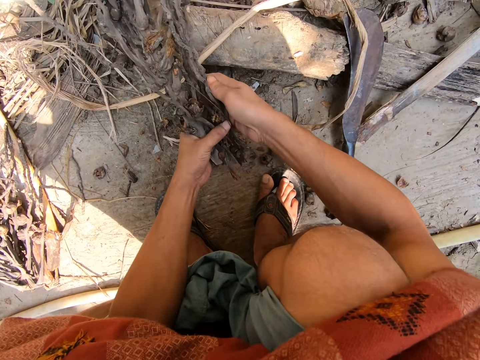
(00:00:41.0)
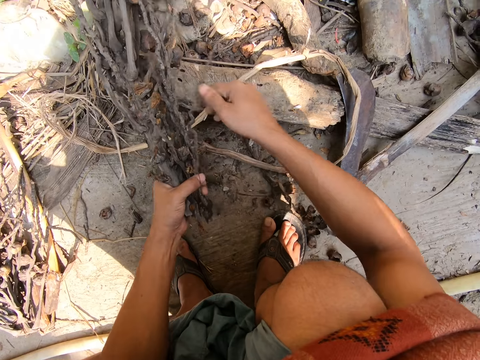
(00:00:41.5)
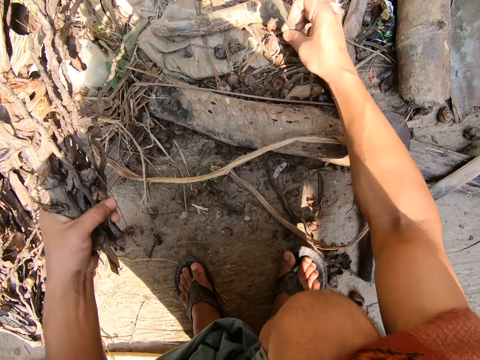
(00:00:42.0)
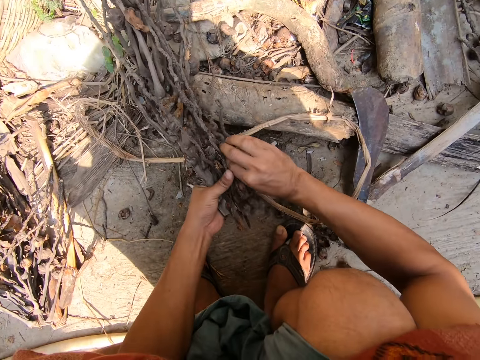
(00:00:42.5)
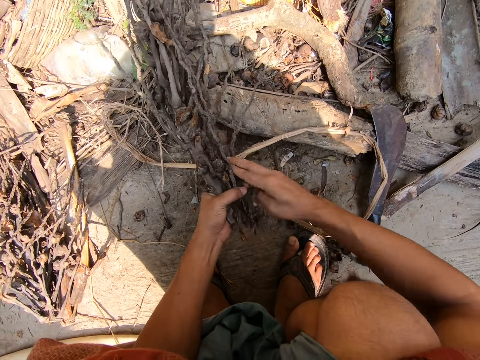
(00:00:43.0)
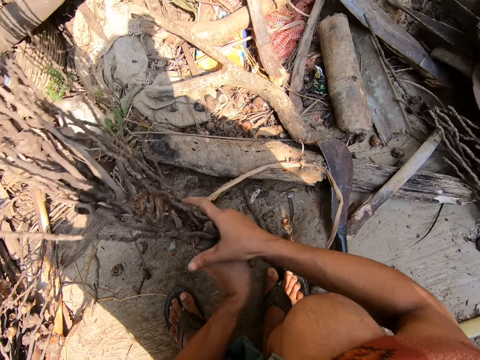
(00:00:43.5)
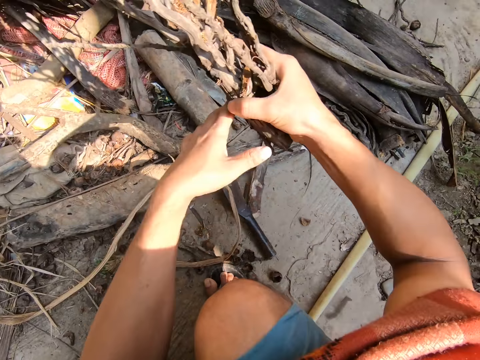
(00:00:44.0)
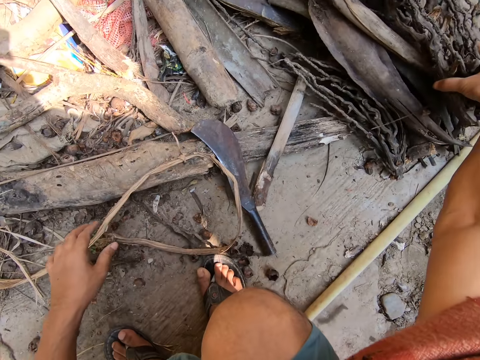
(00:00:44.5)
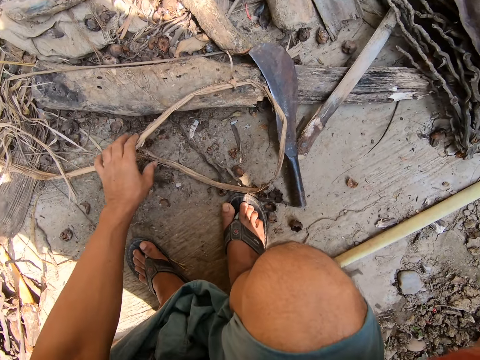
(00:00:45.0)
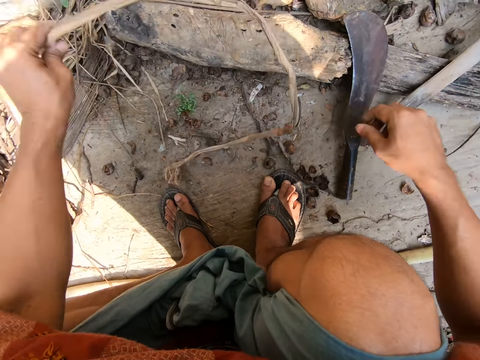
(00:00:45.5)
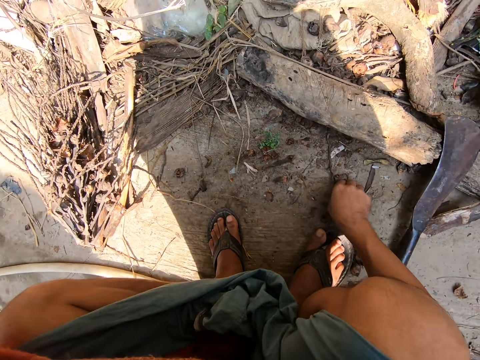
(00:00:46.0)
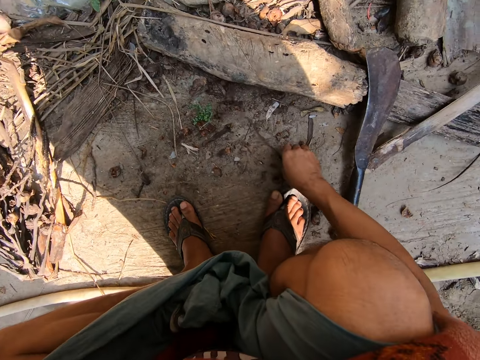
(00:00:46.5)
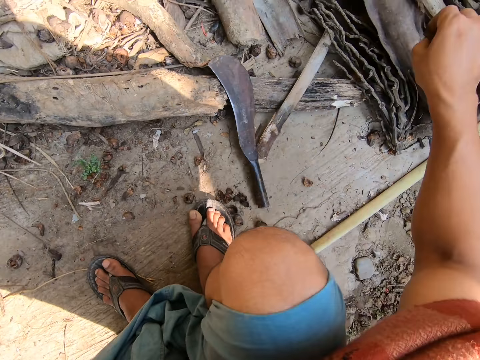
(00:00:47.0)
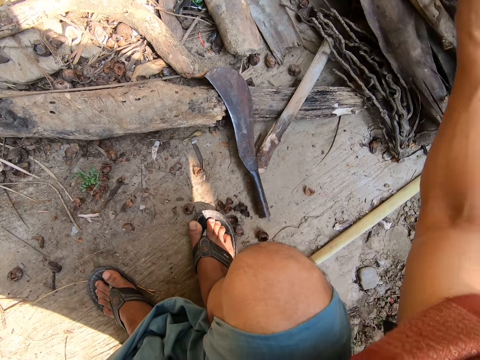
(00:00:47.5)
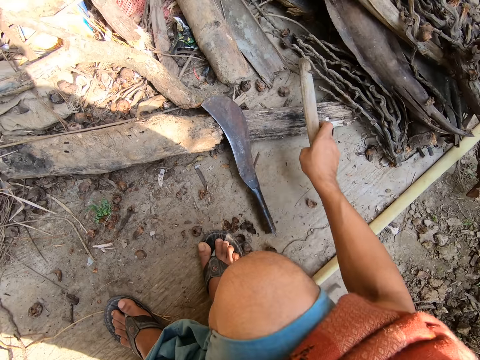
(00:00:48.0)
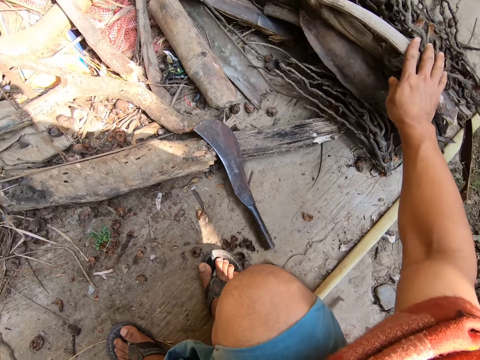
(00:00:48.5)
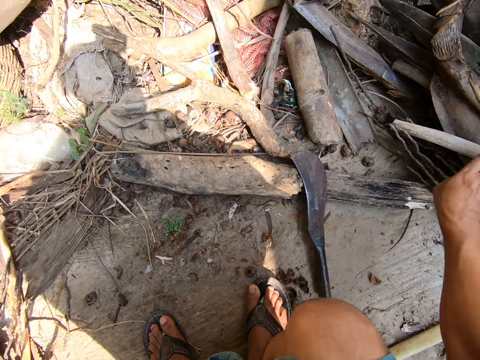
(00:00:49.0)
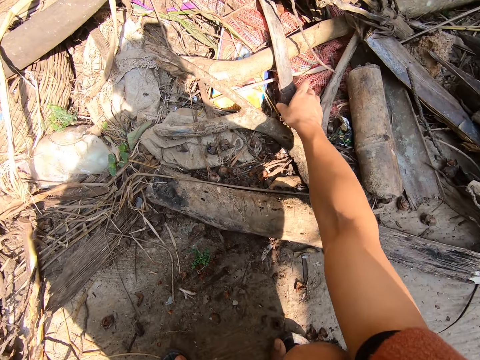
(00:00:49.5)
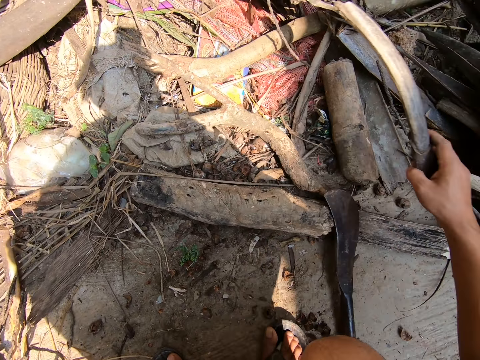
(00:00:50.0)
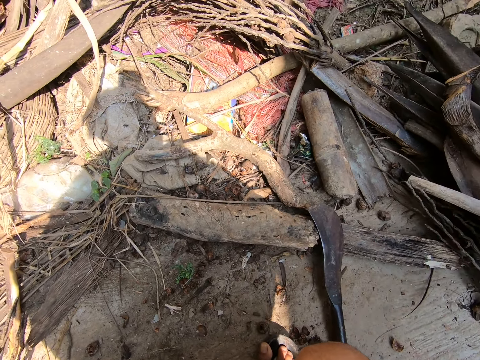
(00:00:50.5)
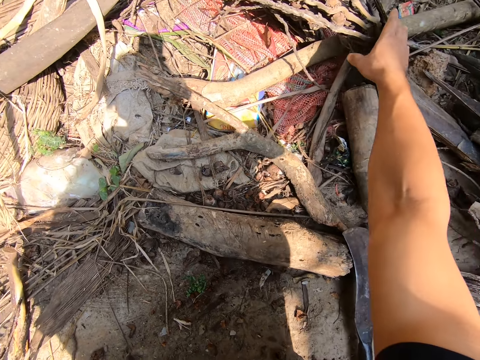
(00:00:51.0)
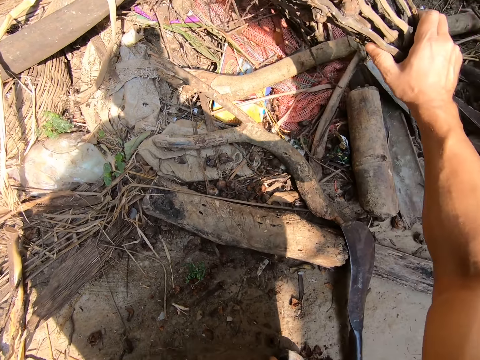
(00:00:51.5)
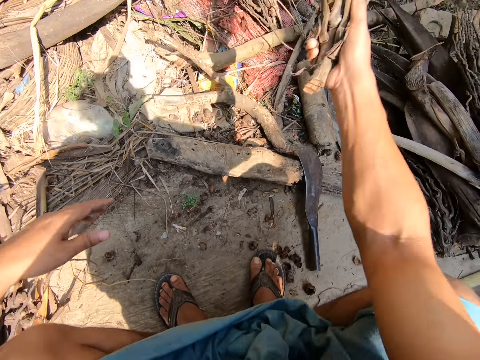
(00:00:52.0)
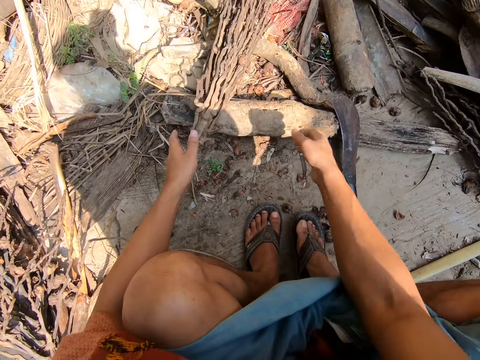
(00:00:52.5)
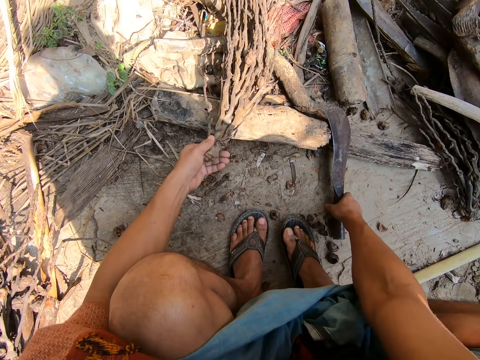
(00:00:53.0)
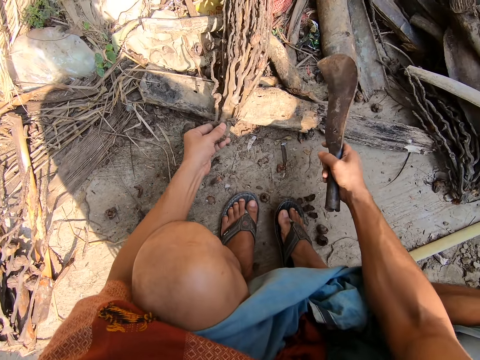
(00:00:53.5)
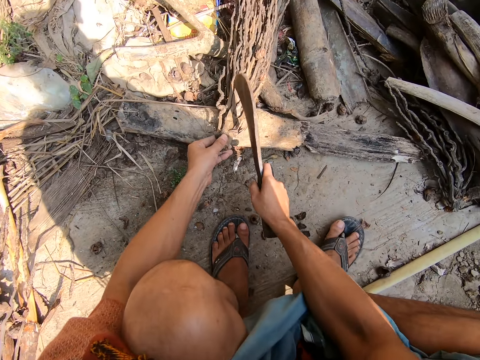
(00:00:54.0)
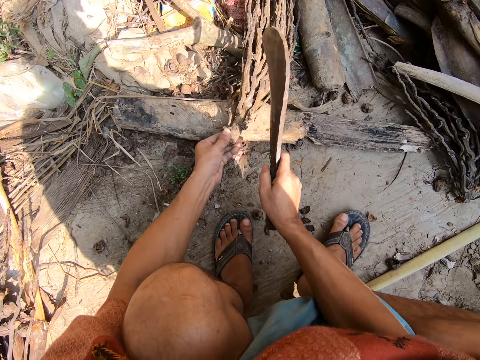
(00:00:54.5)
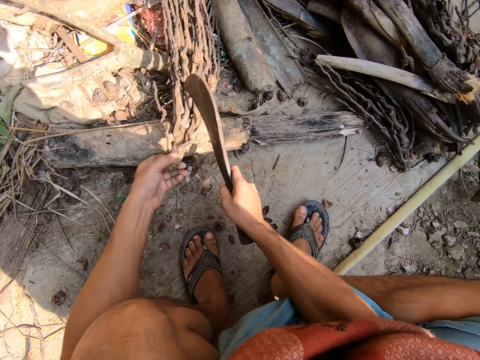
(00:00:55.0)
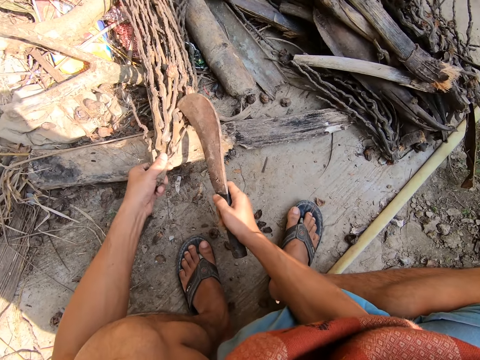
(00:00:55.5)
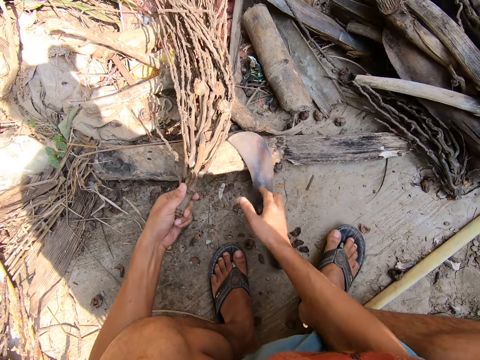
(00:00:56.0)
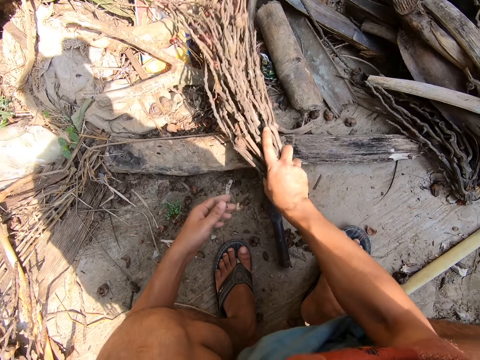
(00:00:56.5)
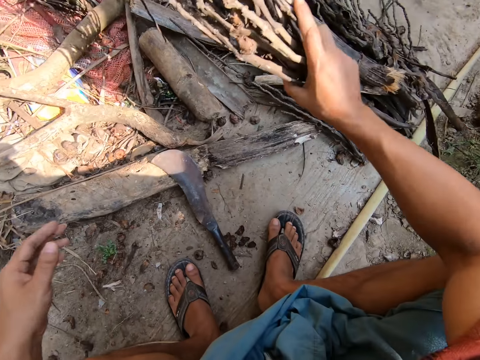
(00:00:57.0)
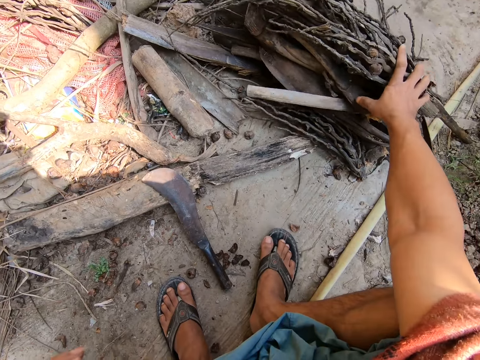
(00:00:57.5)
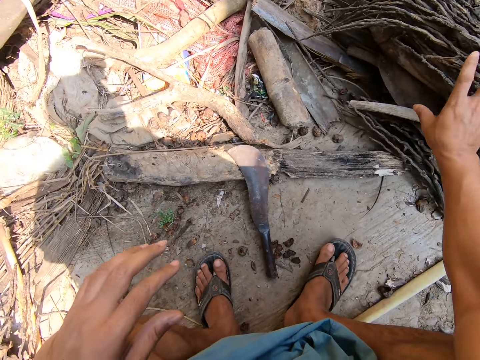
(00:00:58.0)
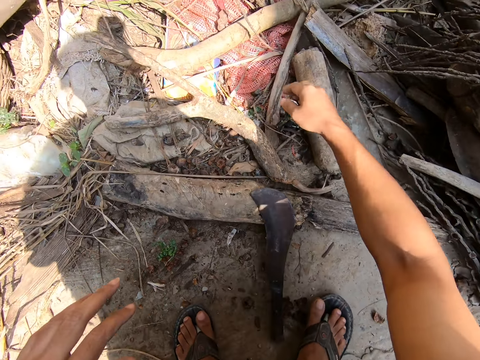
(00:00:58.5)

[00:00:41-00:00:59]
The camera wearer puts the firewood on the side. They pick up a stick. They put the sticks on the side. They position the wood. They pick up the machete. They cut branches. They put down the machete. They put the firewood on the side.

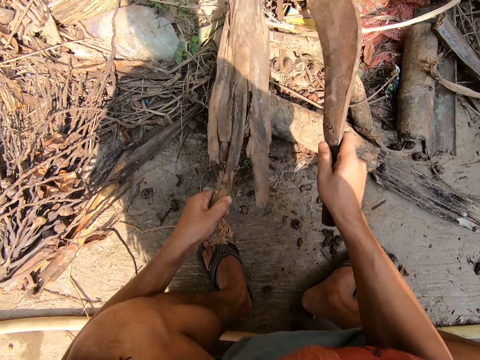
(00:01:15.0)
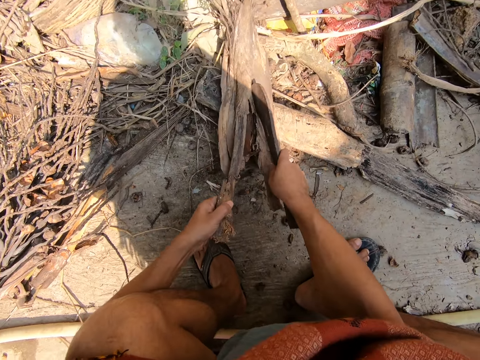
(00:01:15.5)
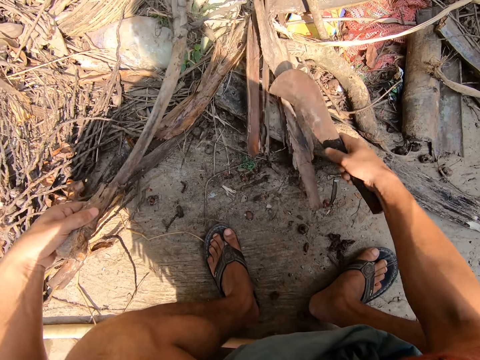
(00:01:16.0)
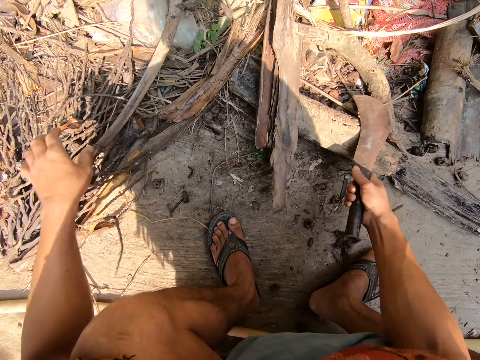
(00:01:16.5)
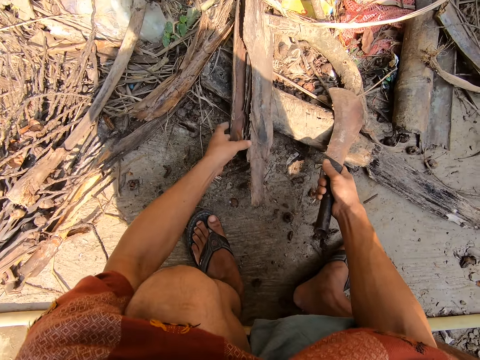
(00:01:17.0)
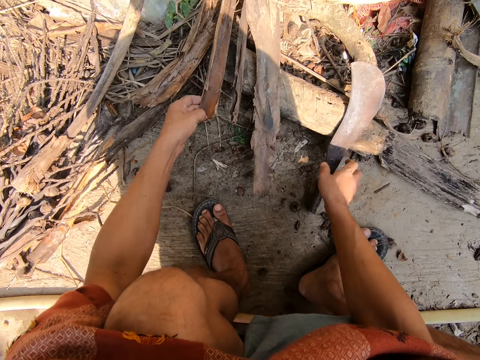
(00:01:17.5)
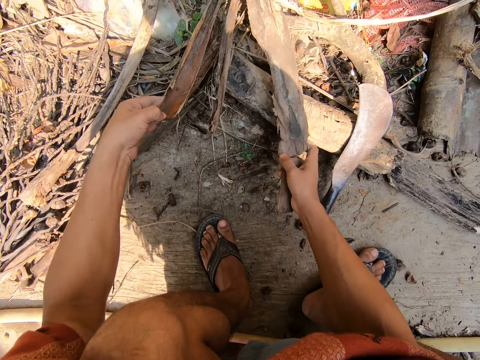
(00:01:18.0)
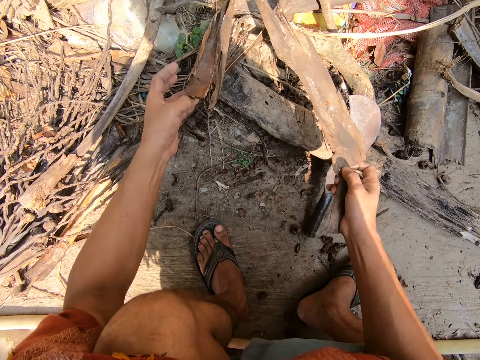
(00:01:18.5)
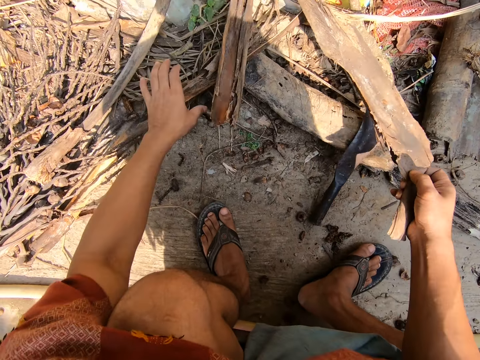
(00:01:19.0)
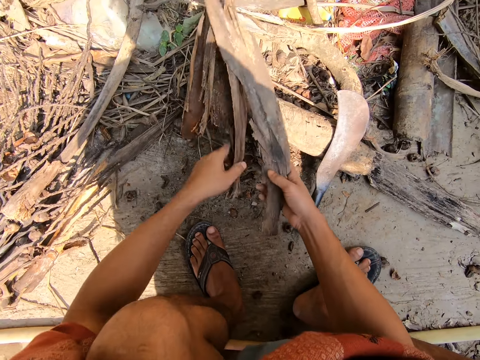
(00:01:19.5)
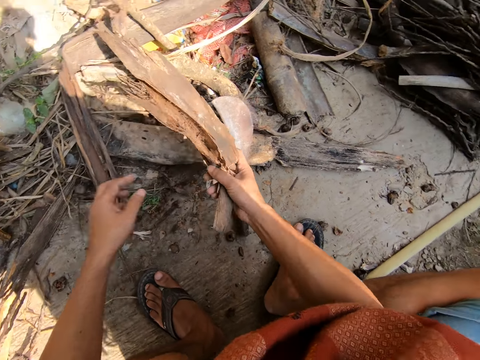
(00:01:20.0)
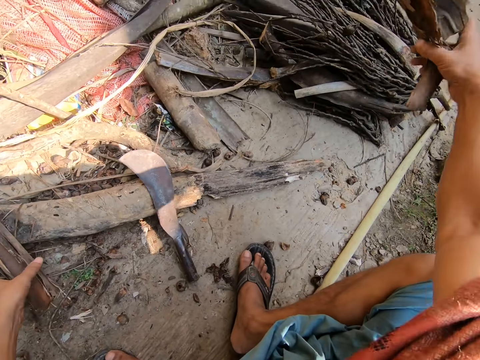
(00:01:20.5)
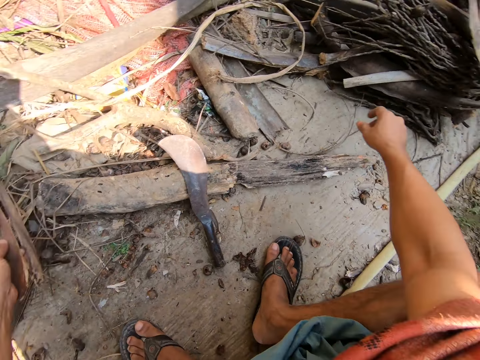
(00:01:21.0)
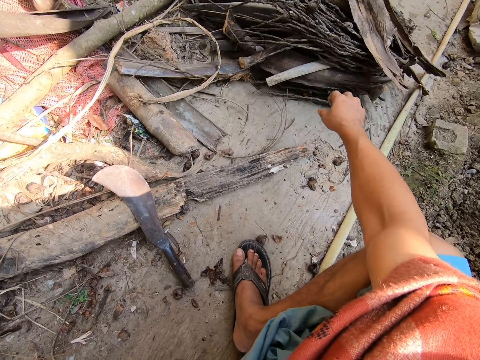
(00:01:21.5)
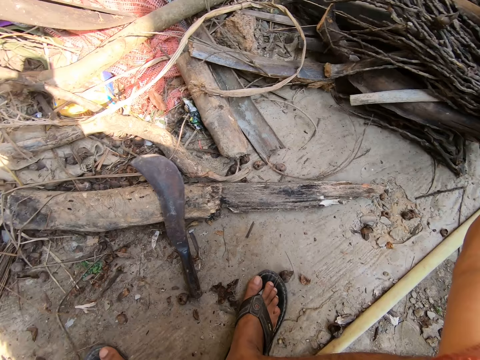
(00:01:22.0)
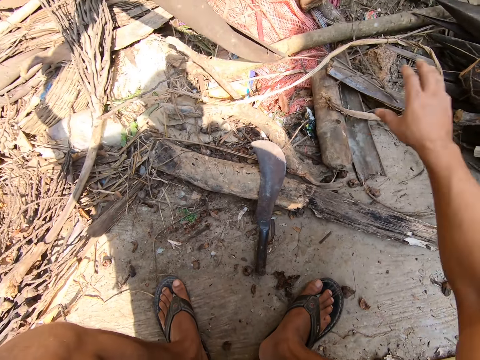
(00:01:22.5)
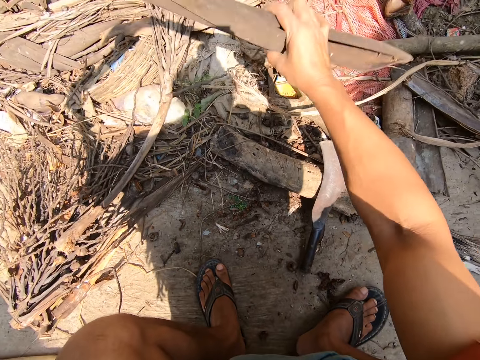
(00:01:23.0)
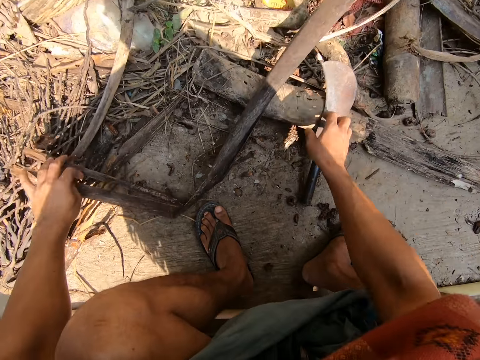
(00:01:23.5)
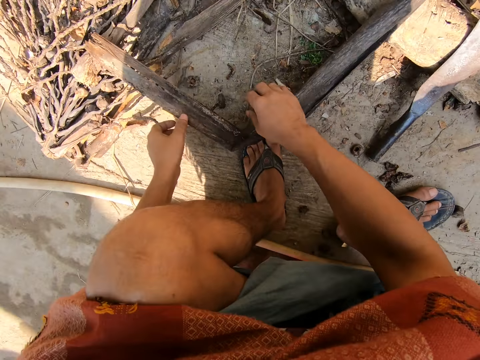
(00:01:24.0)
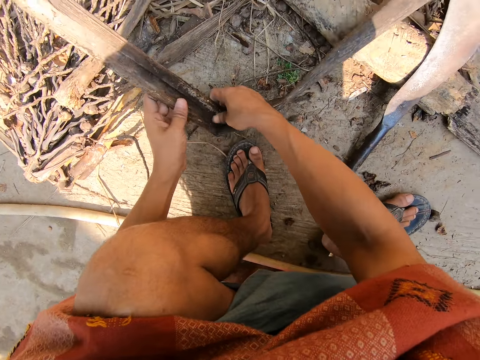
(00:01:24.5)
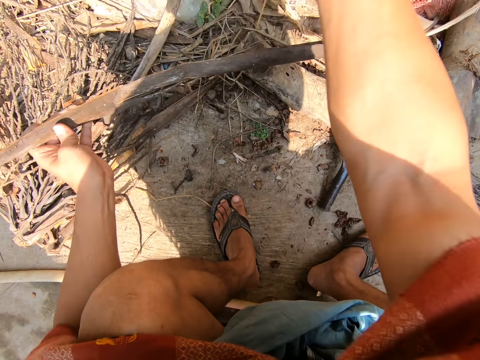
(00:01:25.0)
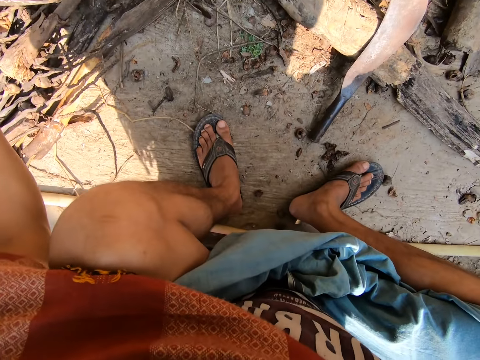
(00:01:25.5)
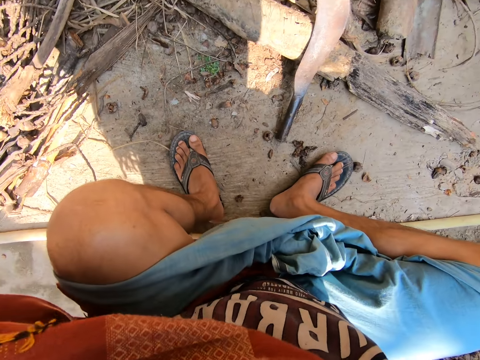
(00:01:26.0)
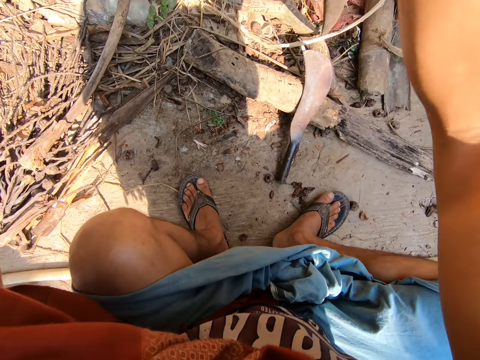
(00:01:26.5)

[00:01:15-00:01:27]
The camera wearer cuts up the bark. They put the barks to the side. They position the bark. They tear up the bark.
